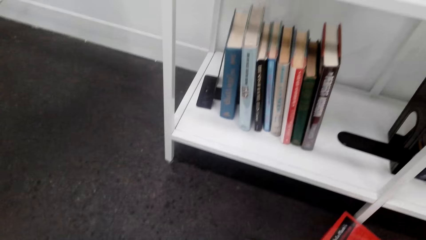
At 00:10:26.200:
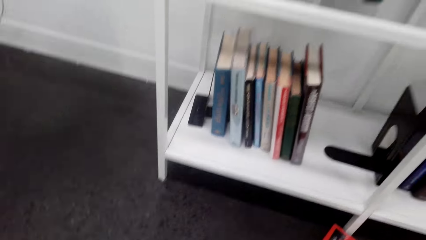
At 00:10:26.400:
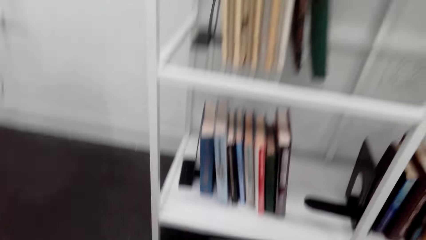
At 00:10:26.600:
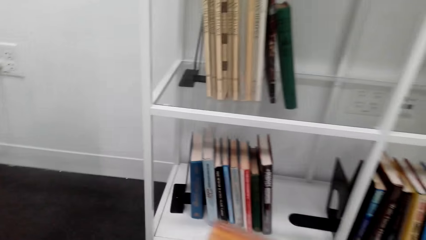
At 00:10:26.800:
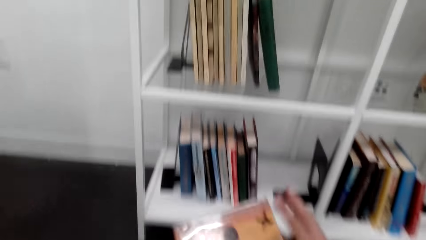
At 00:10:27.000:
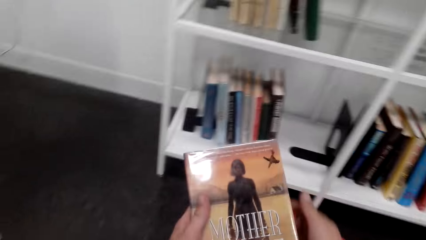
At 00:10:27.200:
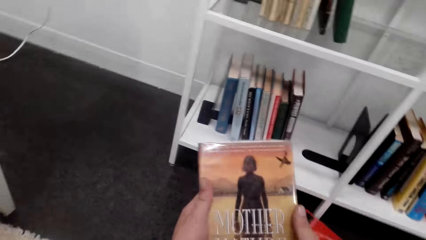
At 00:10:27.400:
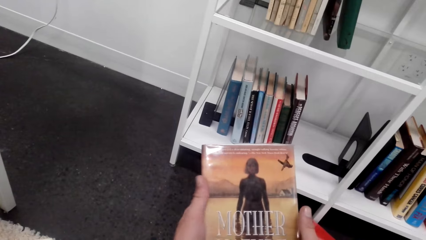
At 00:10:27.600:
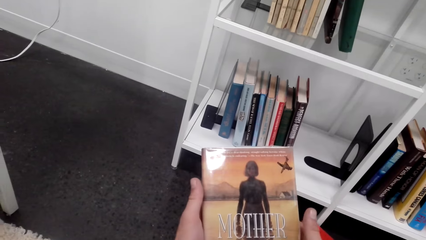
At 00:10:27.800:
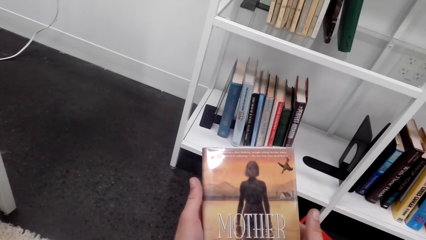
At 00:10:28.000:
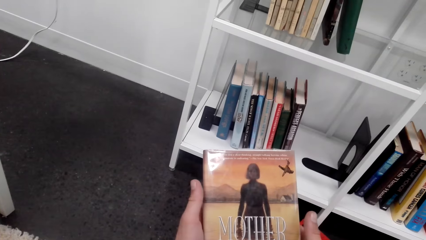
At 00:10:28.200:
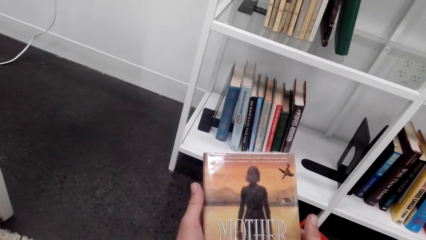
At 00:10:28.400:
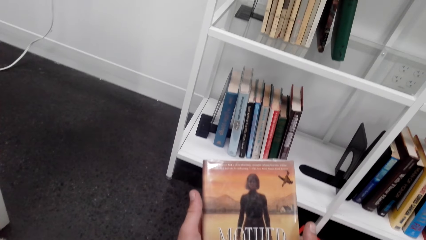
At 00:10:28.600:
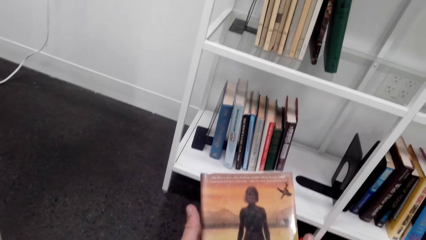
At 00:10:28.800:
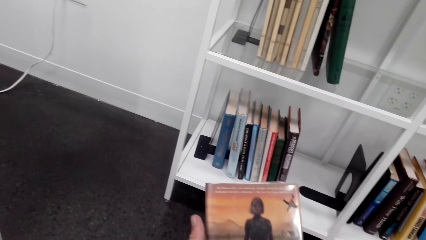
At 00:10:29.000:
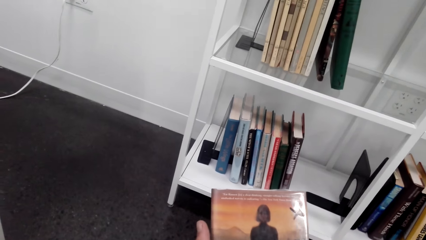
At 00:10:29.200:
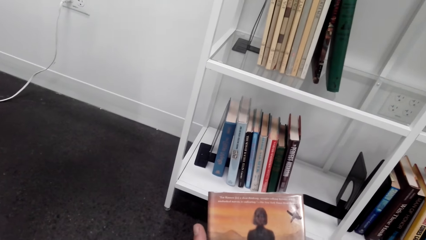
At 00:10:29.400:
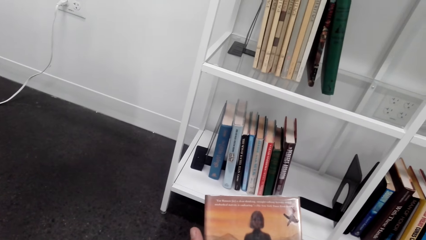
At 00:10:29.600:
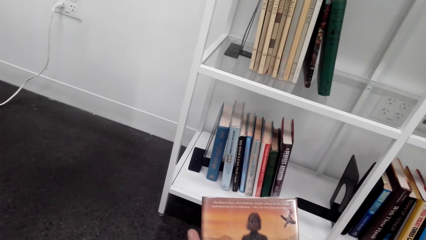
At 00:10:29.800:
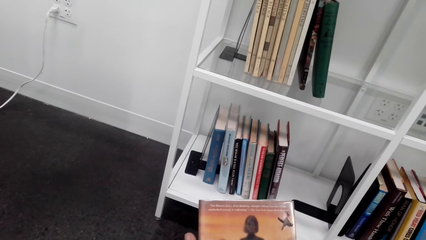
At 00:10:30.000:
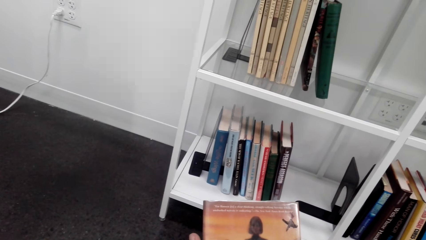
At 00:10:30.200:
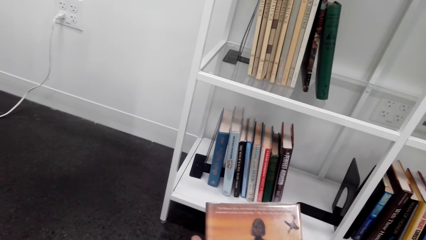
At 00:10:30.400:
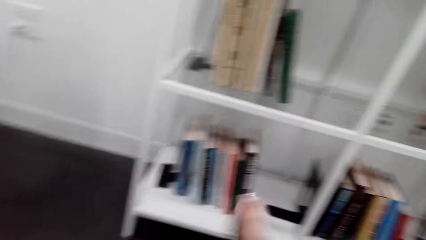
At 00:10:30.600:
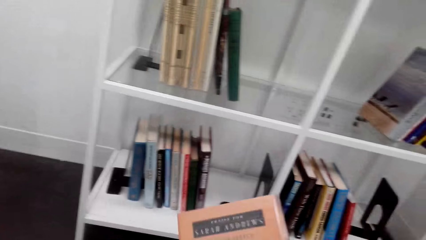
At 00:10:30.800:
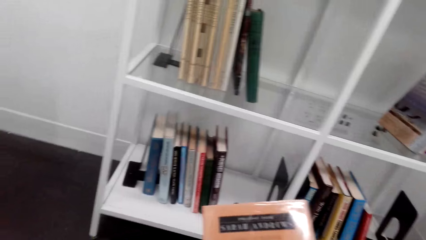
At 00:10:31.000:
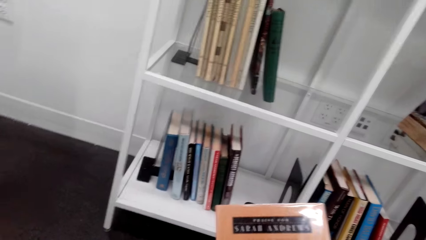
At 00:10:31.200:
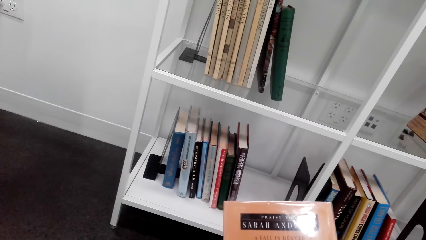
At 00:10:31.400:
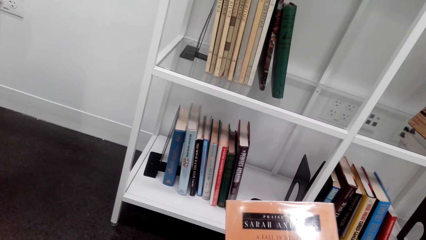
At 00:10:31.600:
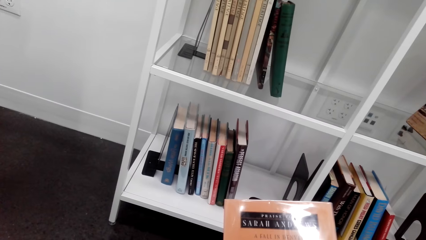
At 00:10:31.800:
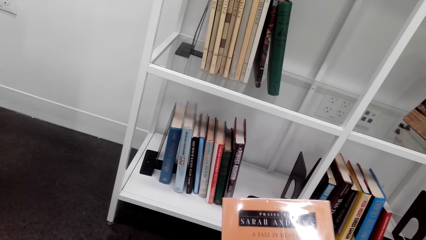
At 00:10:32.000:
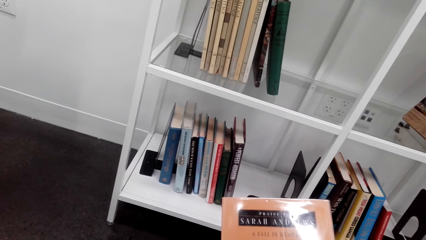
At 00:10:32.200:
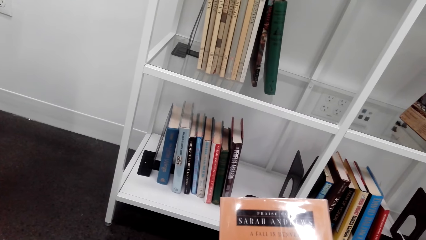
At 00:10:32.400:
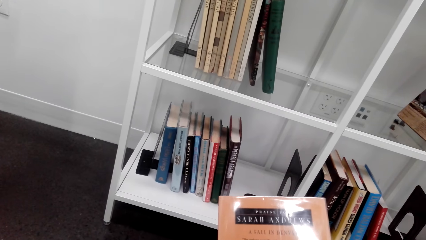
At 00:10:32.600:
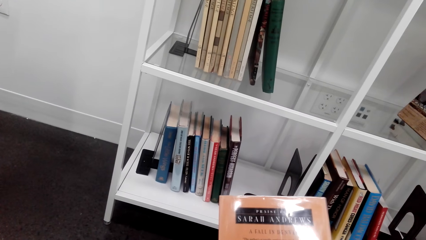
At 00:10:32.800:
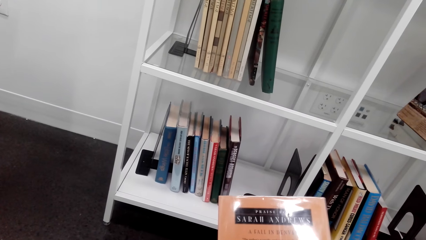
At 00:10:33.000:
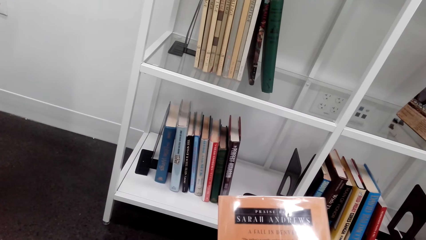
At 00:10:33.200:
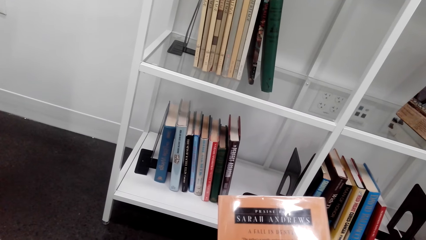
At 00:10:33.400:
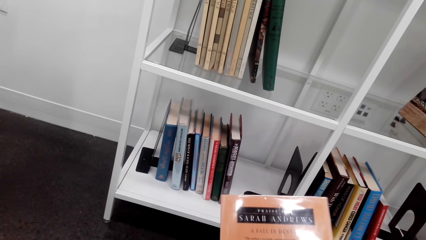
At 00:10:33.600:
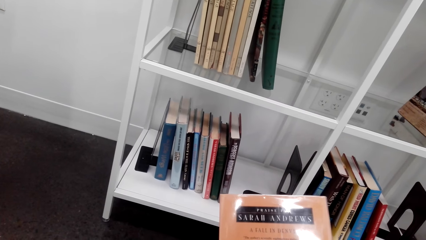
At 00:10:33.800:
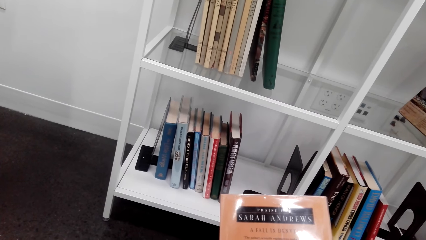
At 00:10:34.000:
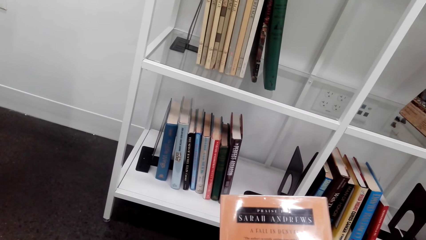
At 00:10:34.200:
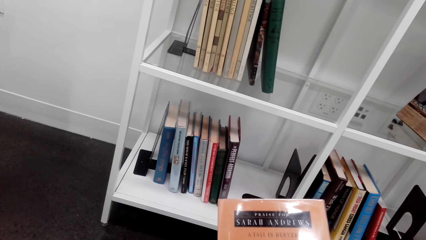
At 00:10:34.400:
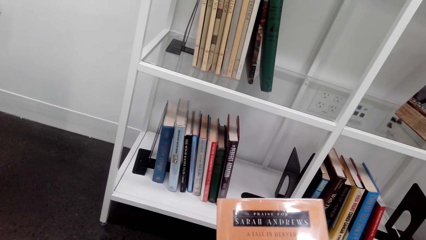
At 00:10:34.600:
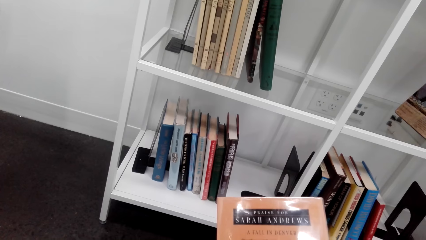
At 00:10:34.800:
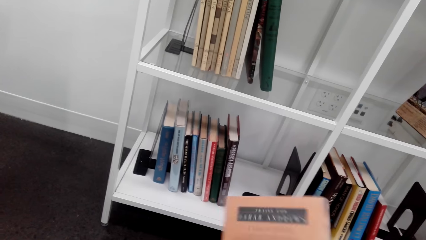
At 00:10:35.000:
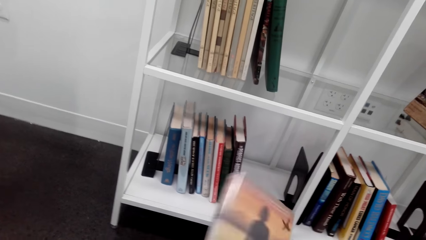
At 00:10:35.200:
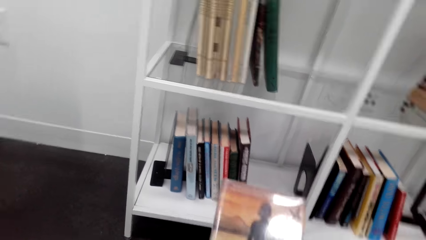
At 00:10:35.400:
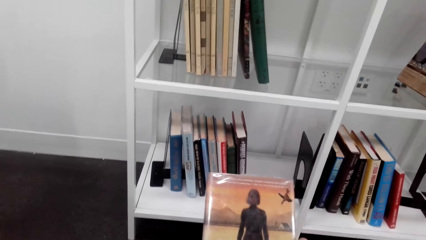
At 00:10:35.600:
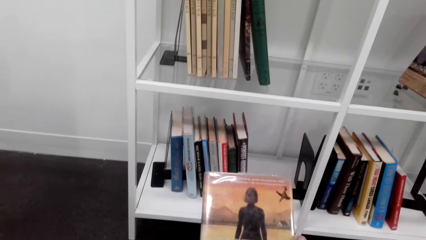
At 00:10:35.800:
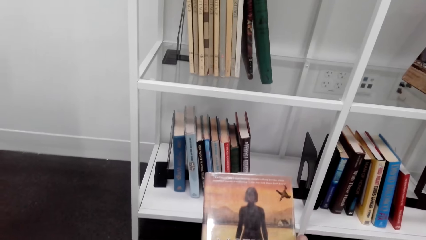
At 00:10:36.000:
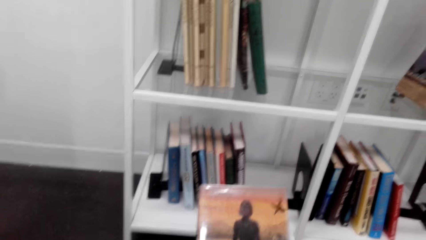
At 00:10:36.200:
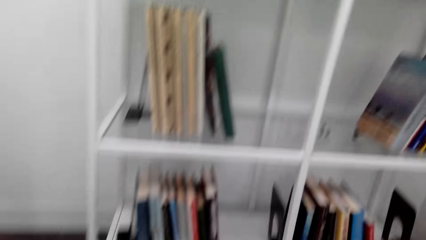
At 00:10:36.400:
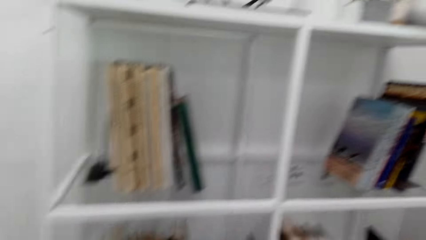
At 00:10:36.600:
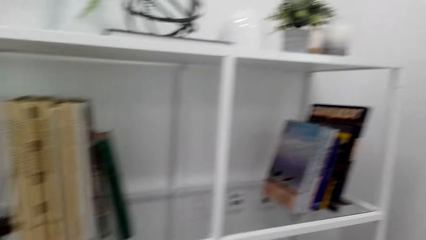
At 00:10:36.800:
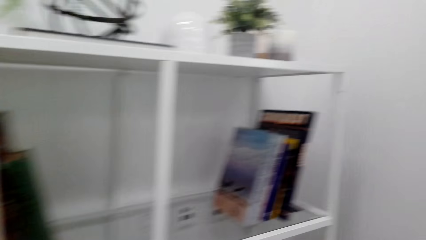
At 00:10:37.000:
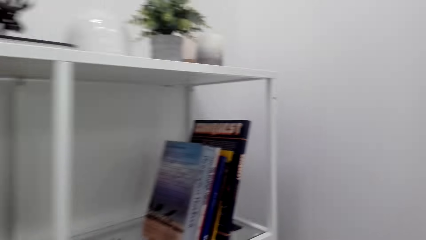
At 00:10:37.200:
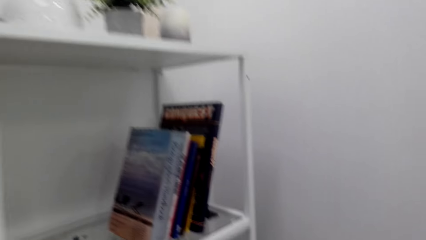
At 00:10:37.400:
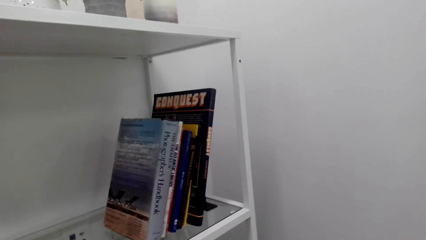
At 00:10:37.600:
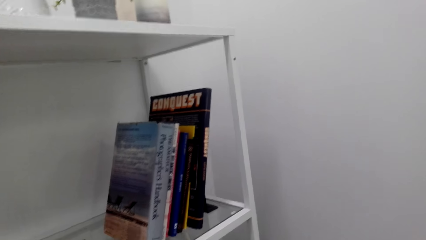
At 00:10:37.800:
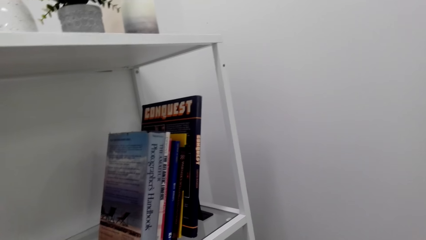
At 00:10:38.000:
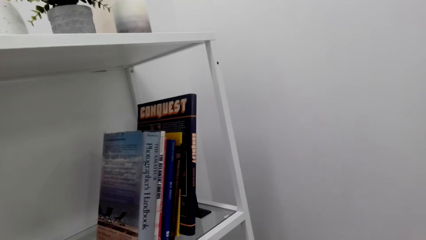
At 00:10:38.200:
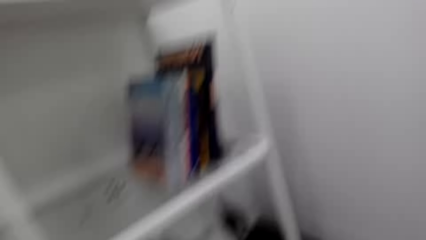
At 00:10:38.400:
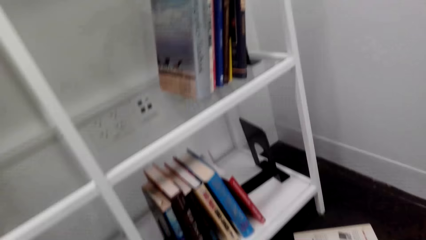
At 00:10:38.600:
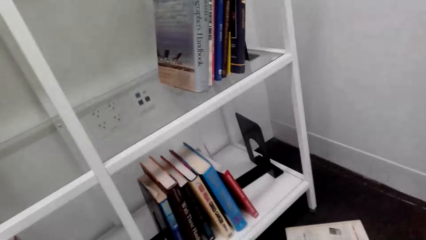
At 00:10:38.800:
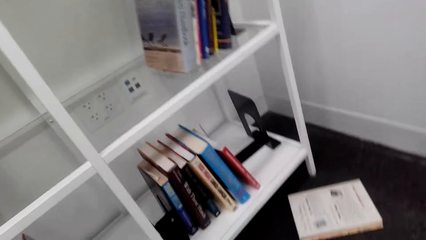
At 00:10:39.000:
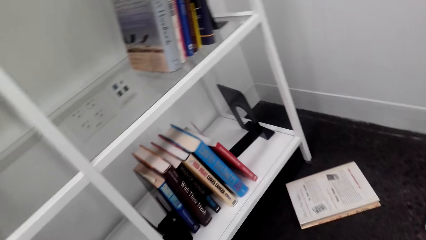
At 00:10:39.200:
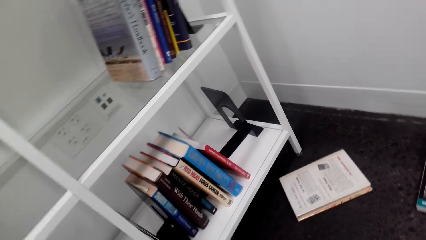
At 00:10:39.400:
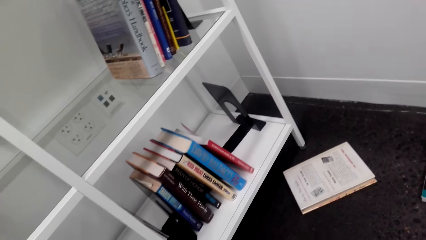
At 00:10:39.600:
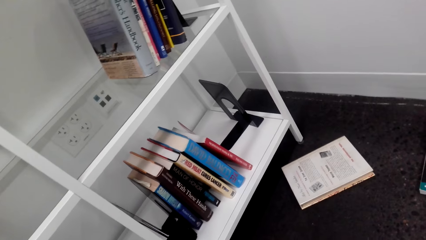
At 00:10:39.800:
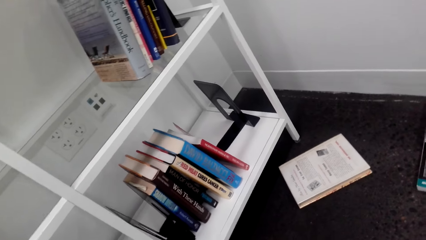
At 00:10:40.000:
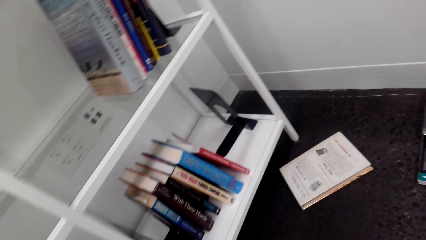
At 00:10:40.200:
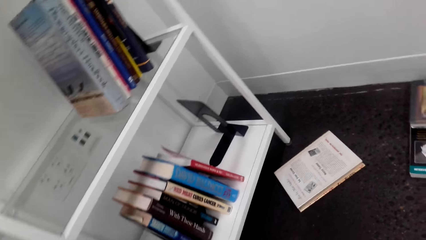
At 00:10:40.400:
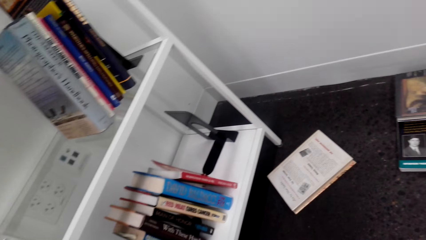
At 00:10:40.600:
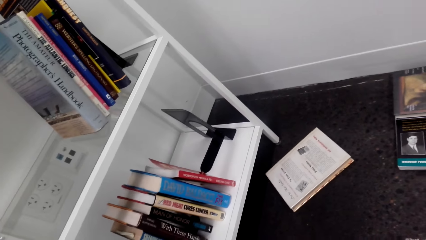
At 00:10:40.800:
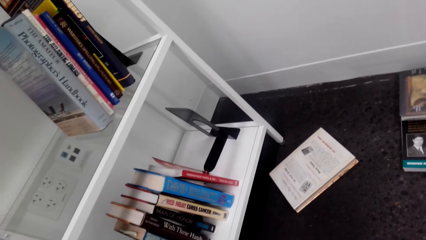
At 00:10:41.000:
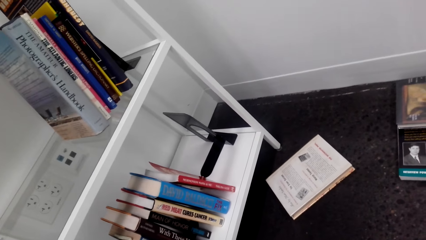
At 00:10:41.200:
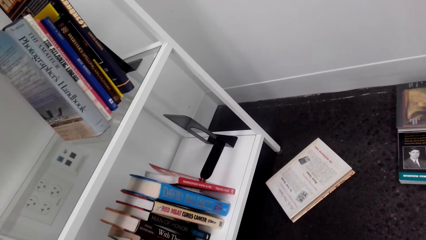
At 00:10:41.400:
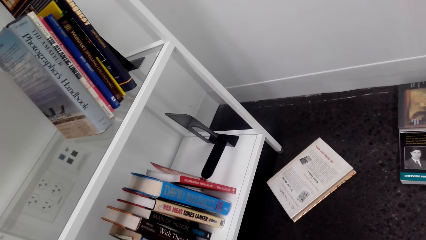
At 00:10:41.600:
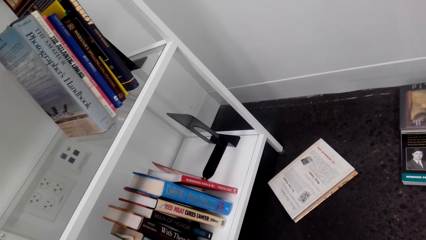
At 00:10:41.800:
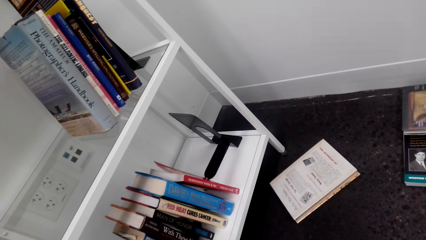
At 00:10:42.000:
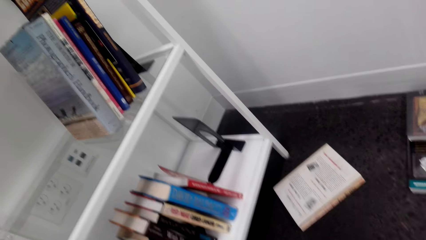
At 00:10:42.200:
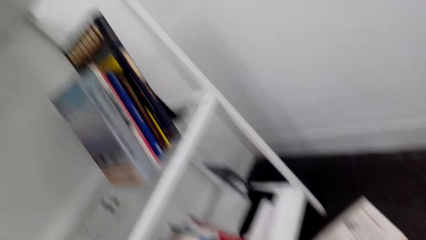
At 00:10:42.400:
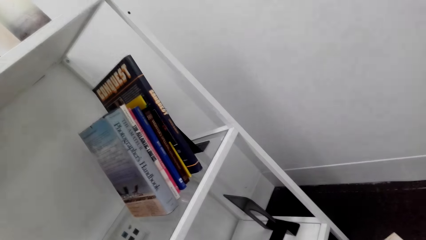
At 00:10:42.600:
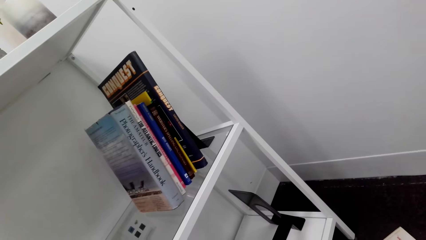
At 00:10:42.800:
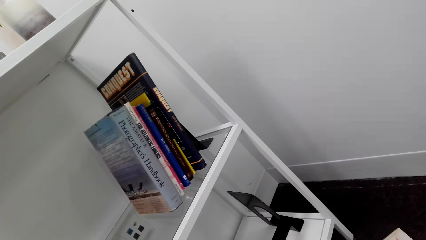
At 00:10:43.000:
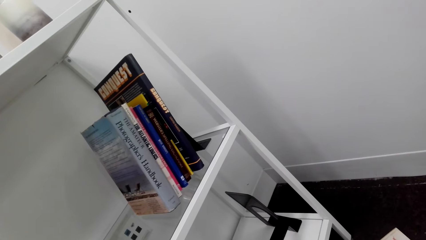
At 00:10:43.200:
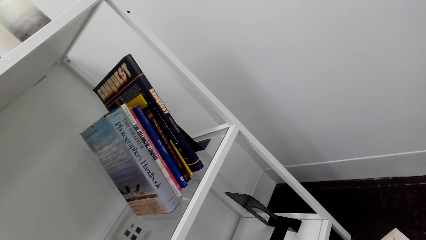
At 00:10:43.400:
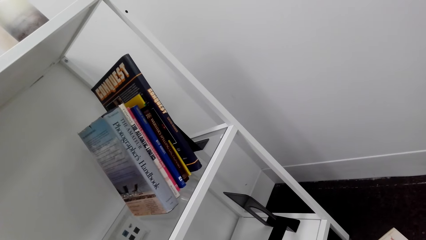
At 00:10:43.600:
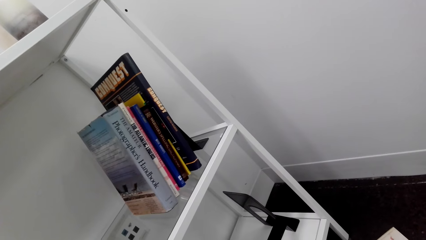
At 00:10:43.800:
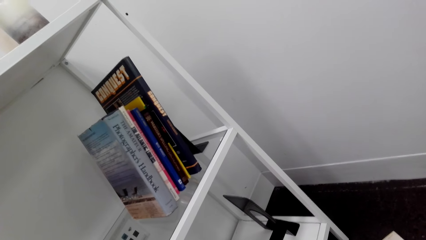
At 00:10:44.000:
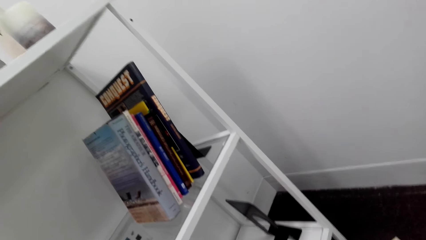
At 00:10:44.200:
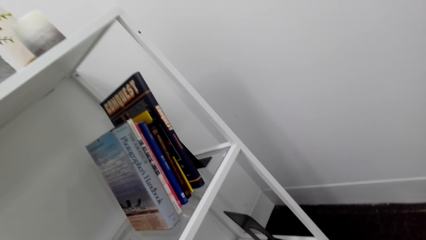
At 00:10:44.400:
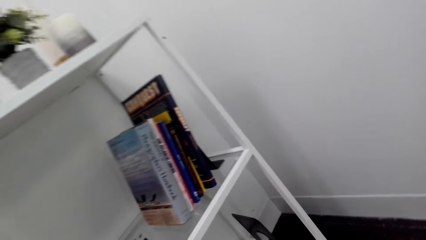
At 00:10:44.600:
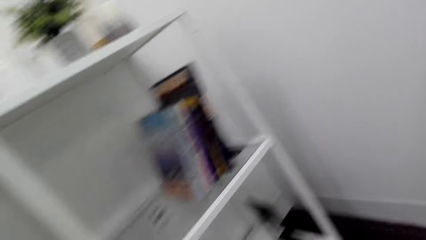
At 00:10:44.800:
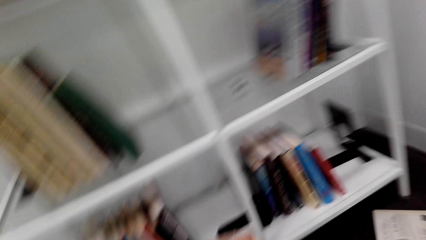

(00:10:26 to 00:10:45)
The camera wearer moves the book holder. They read a book cover and take a book. They overturn the book. They look at the book cover. They overturn the book.
